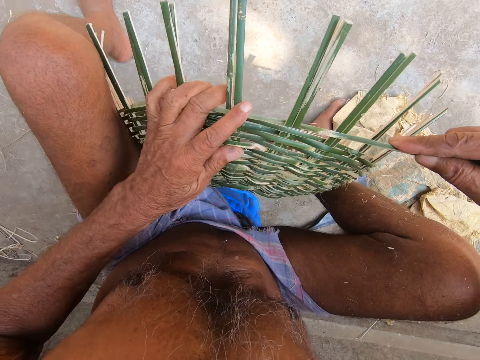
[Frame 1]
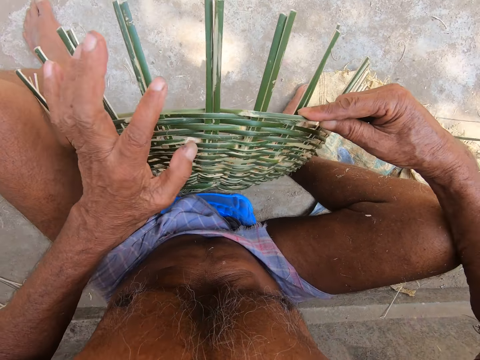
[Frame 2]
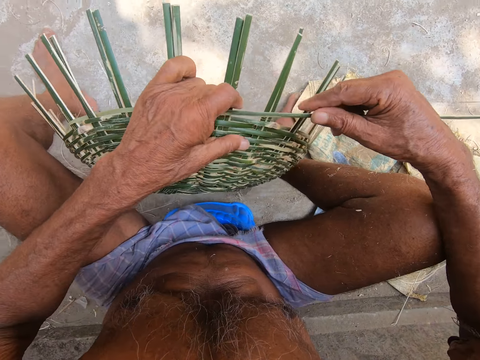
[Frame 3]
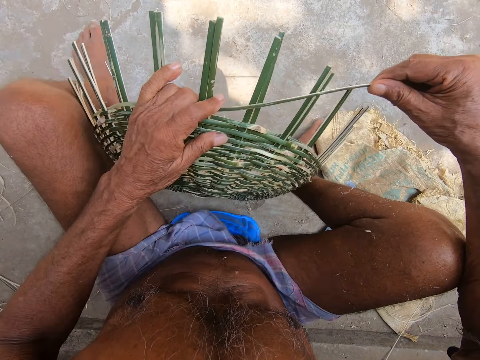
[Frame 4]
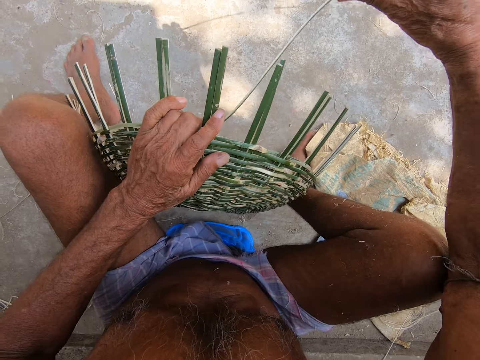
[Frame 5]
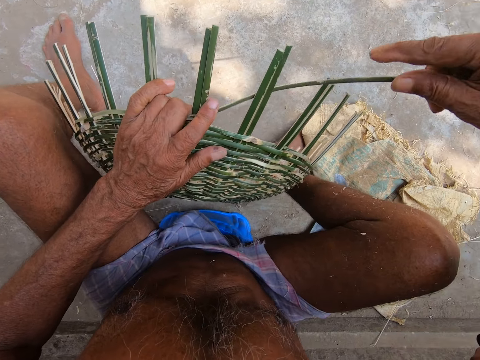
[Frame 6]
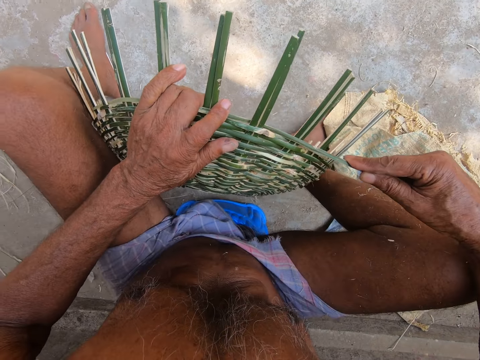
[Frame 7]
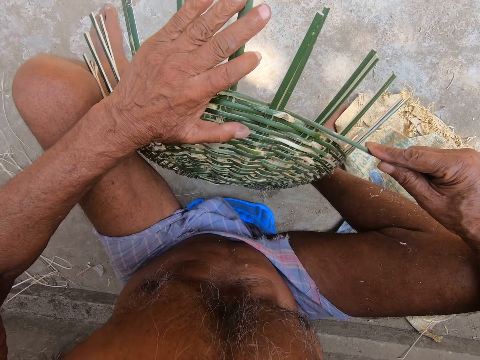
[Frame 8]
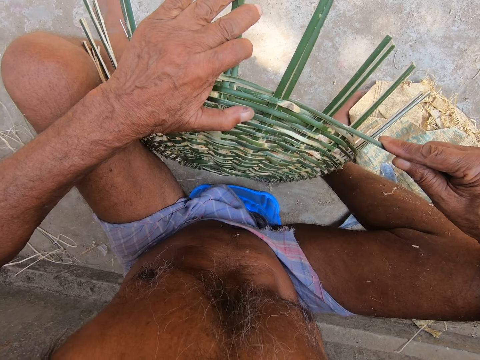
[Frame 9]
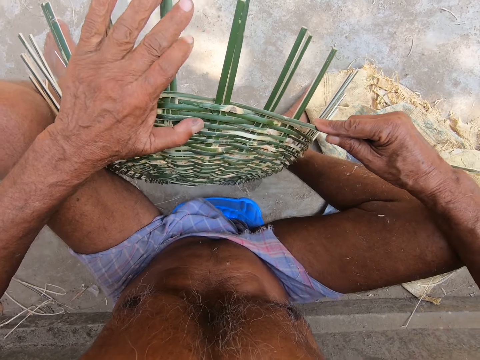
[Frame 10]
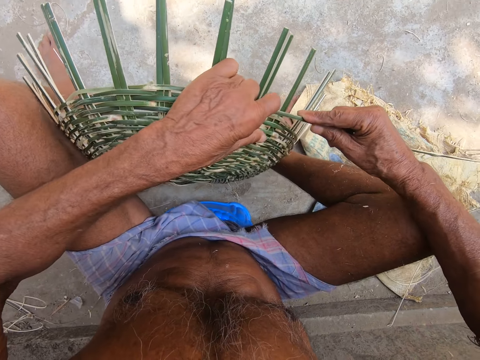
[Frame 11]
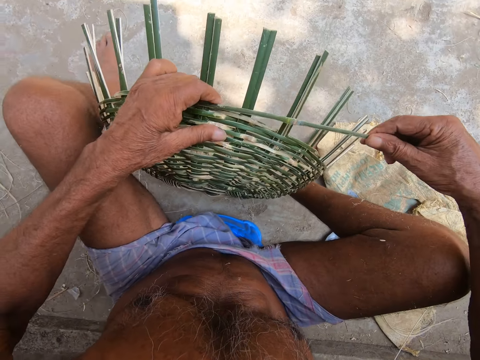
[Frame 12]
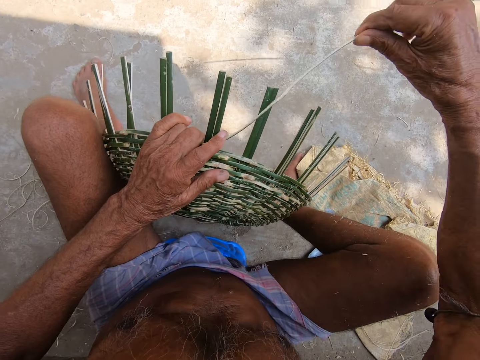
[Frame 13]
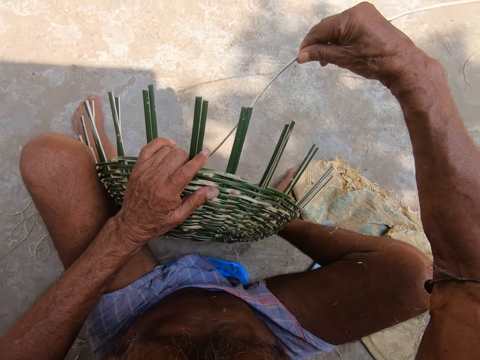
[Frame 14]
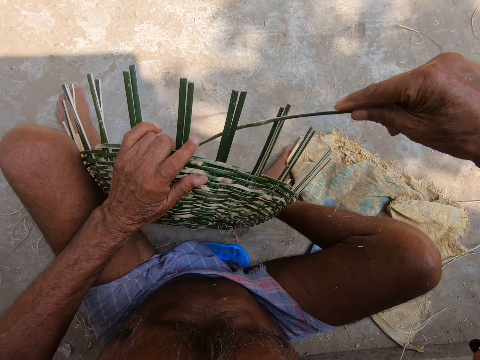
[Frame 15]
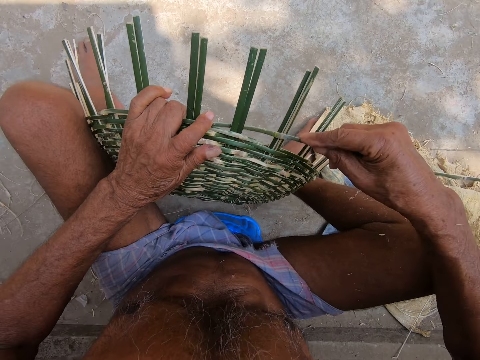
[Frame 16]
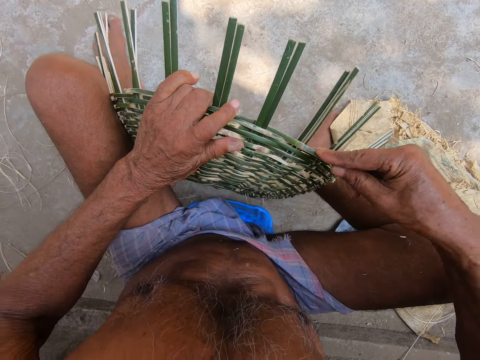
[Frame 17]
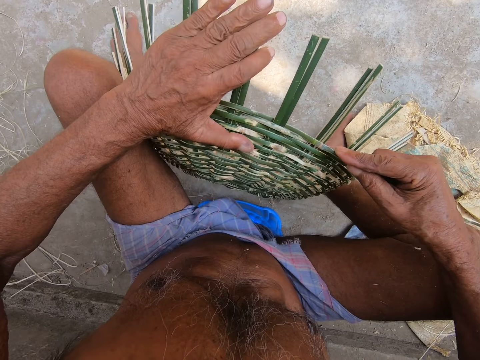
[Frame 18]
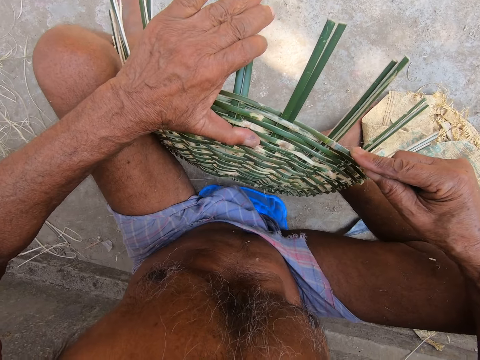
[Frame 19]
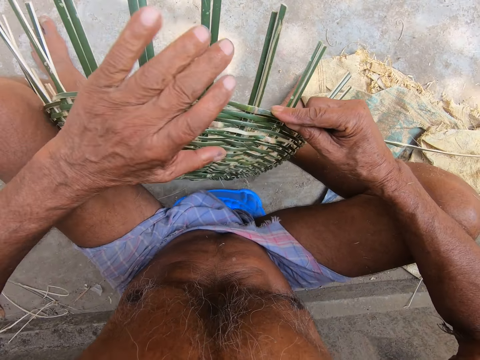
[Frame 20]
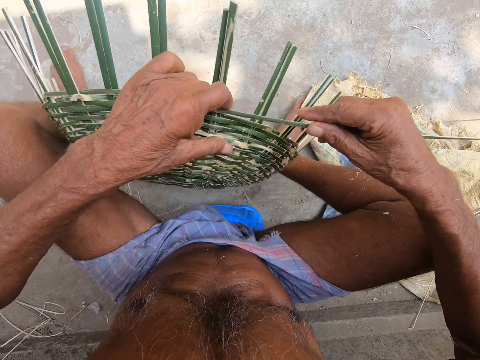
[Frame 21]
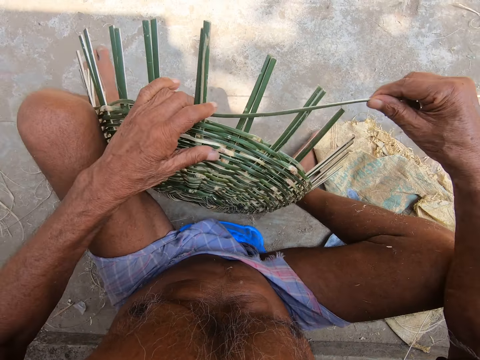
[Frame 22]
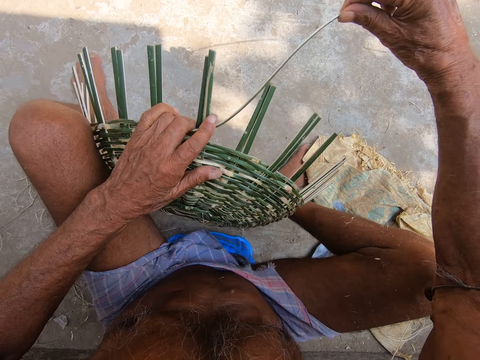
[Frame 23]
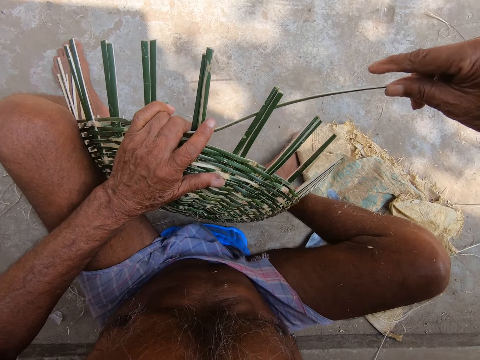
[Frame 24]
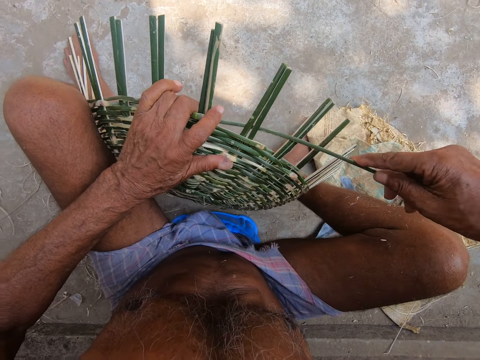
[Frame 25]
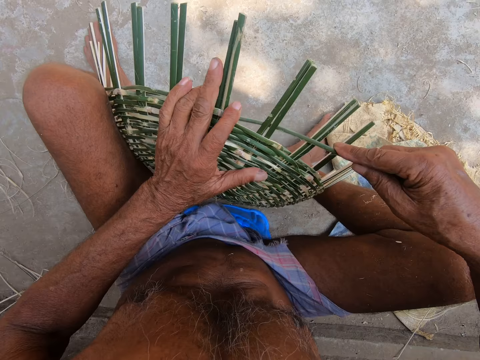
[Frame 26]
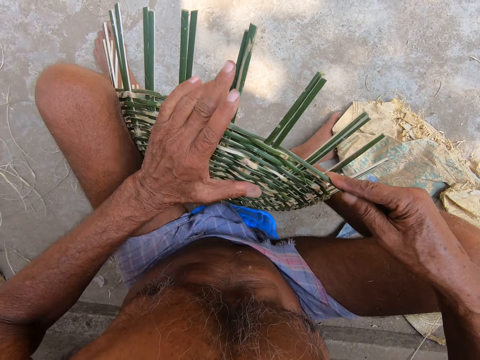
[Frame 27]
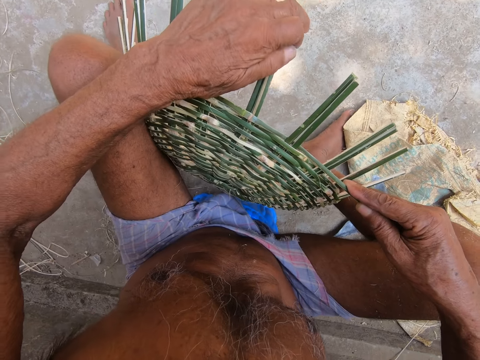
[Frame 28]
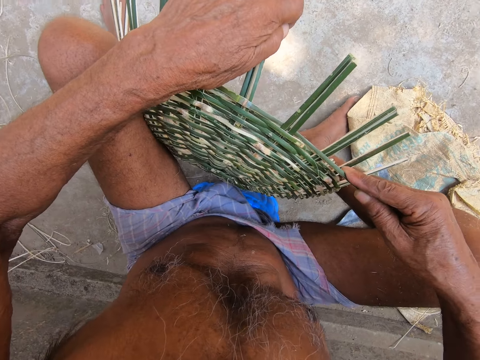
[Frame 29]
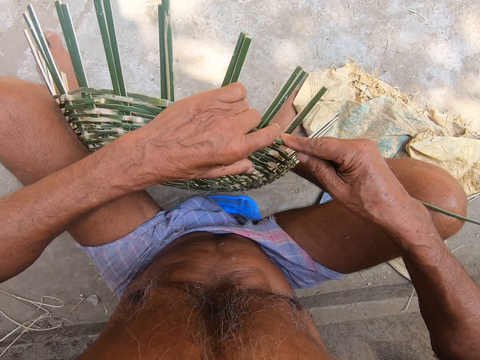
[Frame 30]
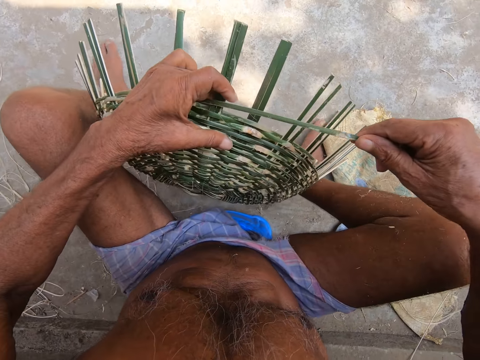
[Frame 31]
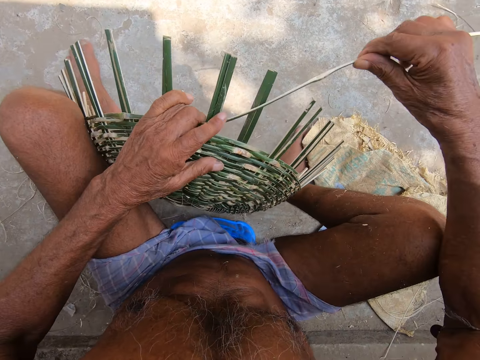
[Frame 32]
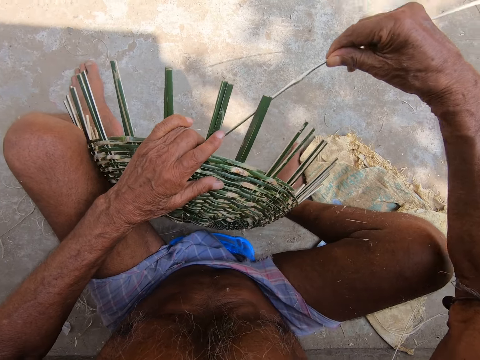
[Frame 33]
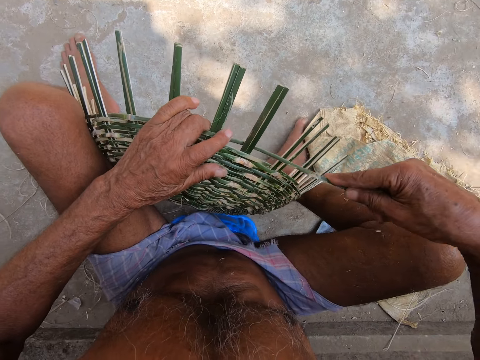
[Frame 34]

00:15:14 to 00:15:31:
The camera wearer adjusts a reed on a basket. They weave the basket with a thread. They coil the reed on the basket. They adjust the reed on the basket. They move the thread with the left hand. They adjust the basket on the floor. They turn the basket with the left hand. They coil the reed on the basket. They weave the basket with the thread. They adjust the reed on the basket. They move the thread with the left hand. They adjust the basket on the floor. They turn the basket with the left hand. They coil the reed on the basket. They weave the basket with the thread. They adjust the reed on the basket. They move the thread with the left hand. They adjust the basket on the floor. They turn the basket with the left hand. They coil the reed on the basket.

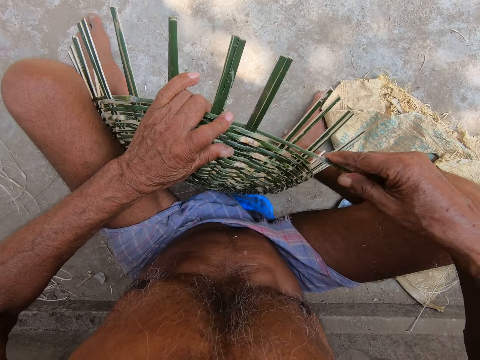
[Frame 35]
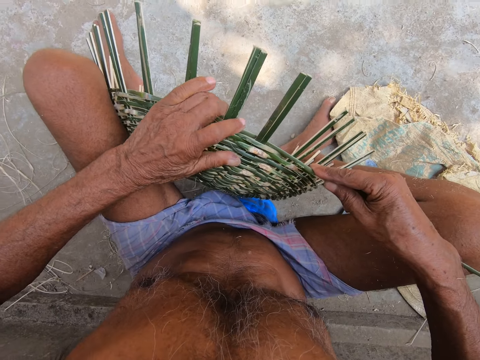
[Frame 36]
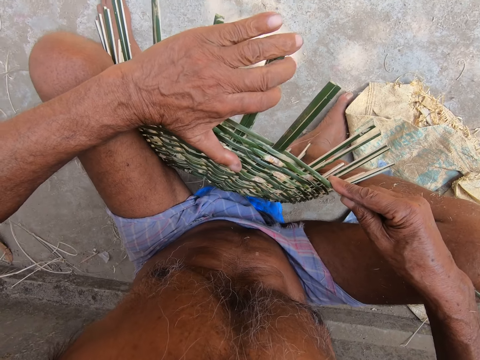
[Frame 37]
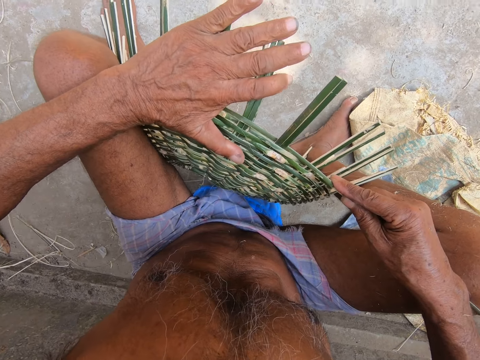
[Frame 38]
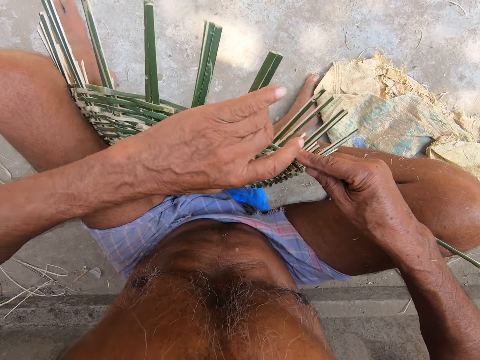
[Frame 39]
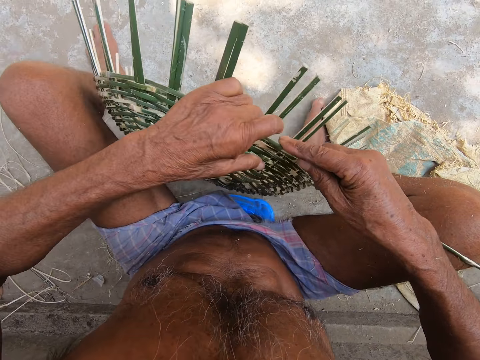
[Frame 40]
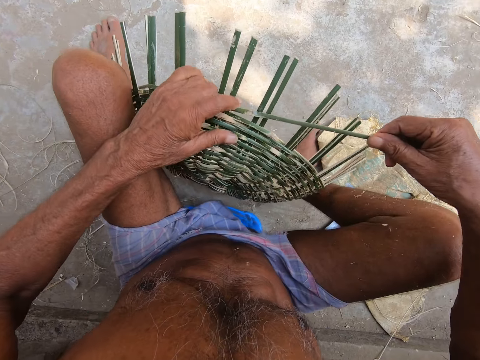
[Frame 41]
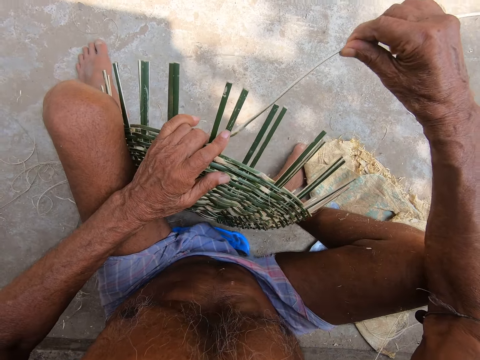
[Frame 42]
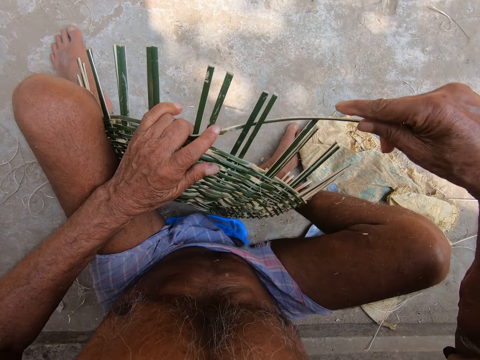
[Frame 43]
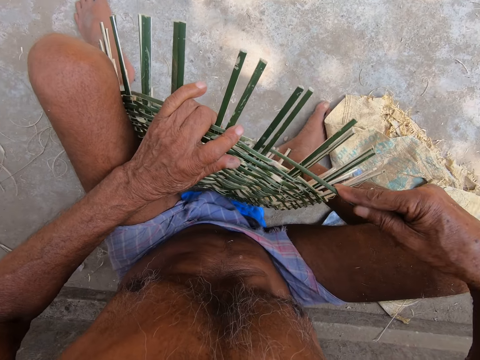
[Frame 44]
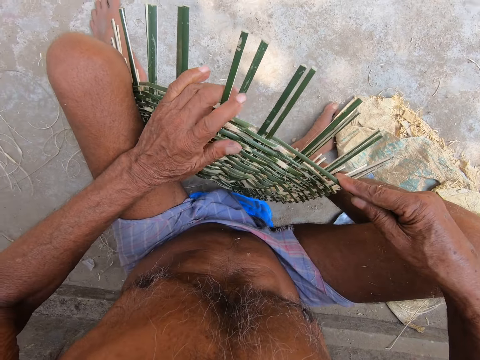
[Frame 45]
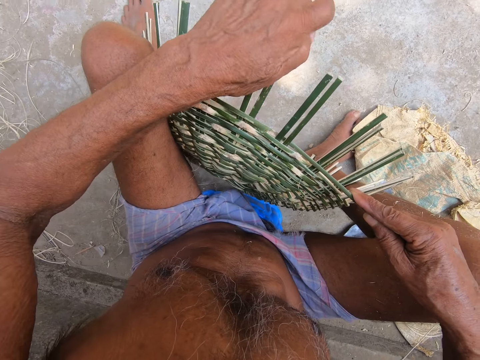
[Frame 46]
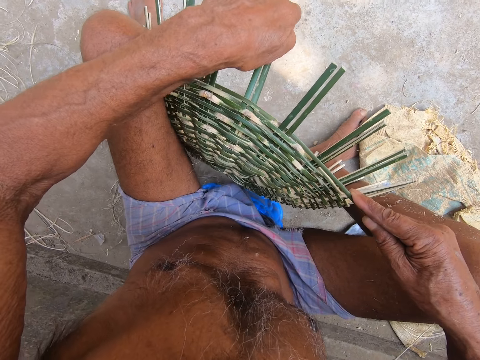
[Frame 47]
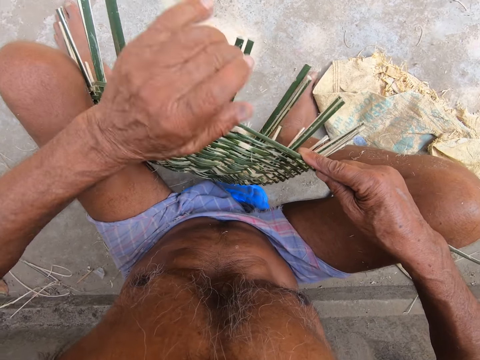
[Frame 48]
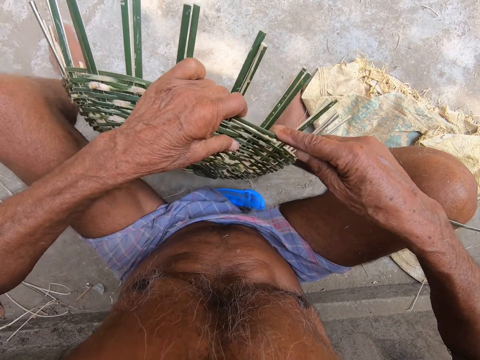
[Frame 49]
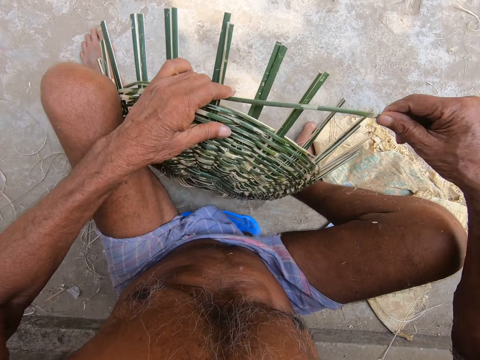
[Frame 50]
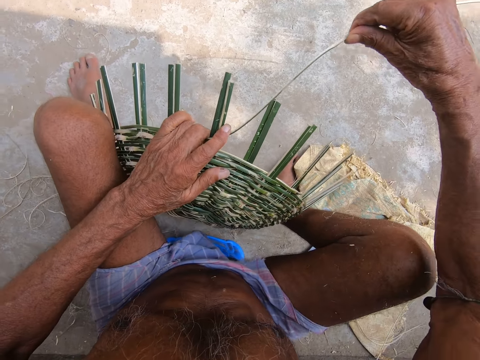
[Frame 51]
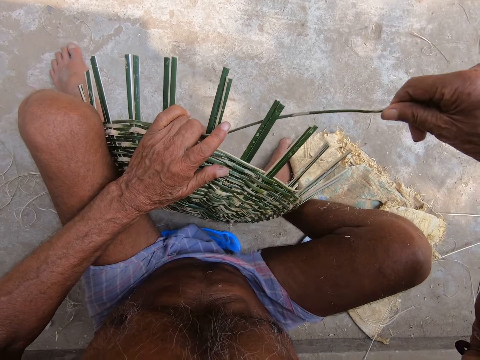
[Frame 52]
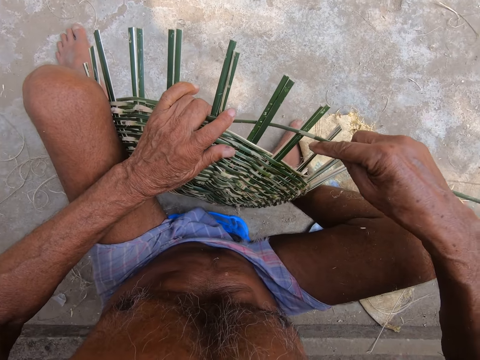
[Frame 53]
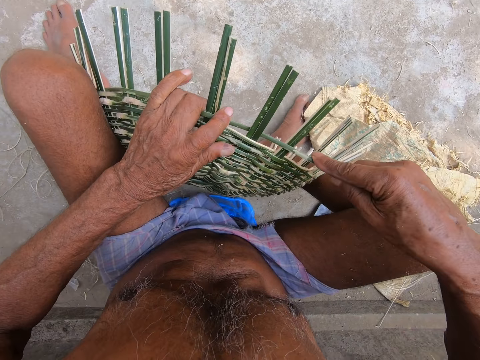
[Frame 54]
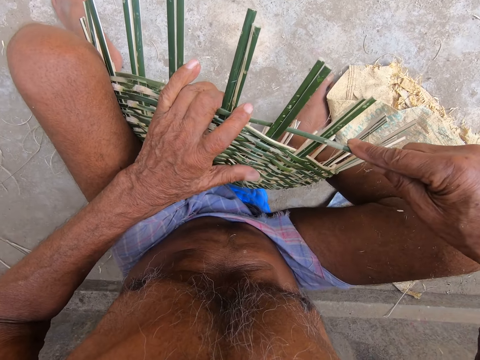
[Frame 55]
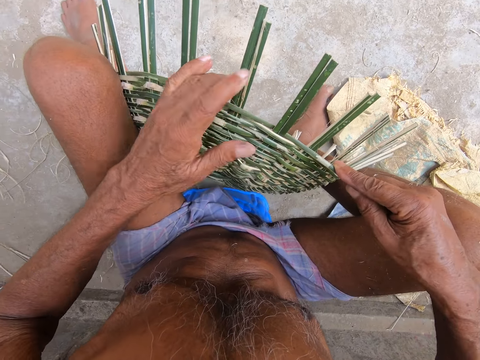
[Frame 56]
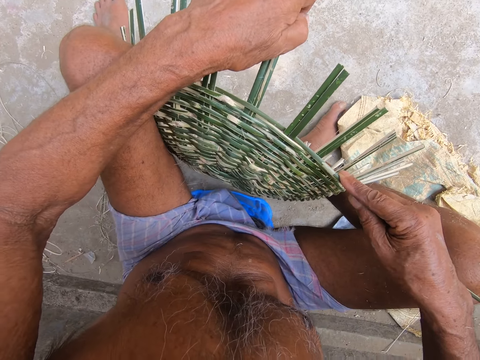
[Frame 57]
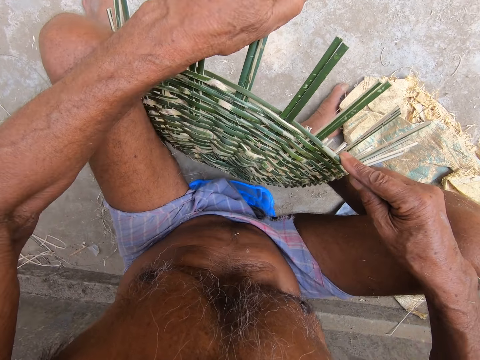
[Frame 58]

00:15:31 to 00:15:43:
The camera wearer weaves a basket with a thread. They adjust a reed on the basket. They move the thread with the left hand. They adjust the basket on the floor. They move the basket with the left hand. They coil the reed on the basket. They weave the basket with the thread. They adjust the reed on the basket. They move the thread with the left hand. They adjust the basket on the floor. They turn the basket with the left hand. They coil the reed on the basket. They weave the basket with the thread. They adjust the reed on the basket.
